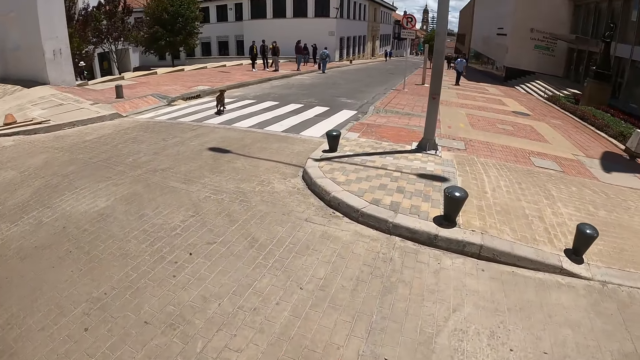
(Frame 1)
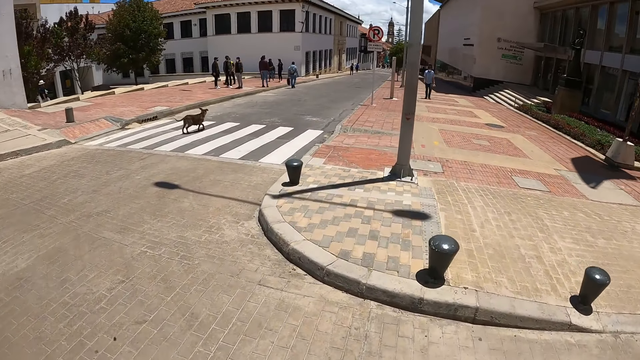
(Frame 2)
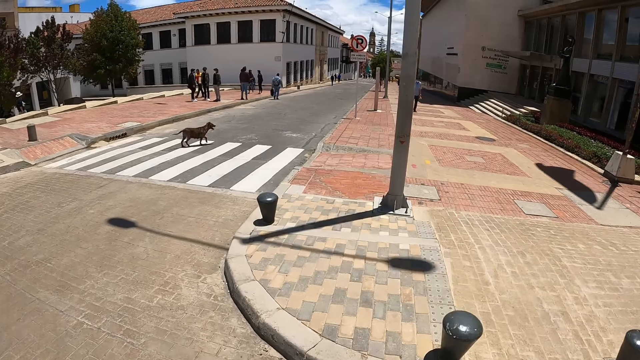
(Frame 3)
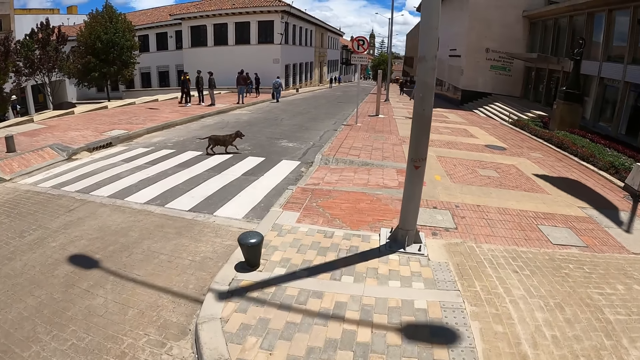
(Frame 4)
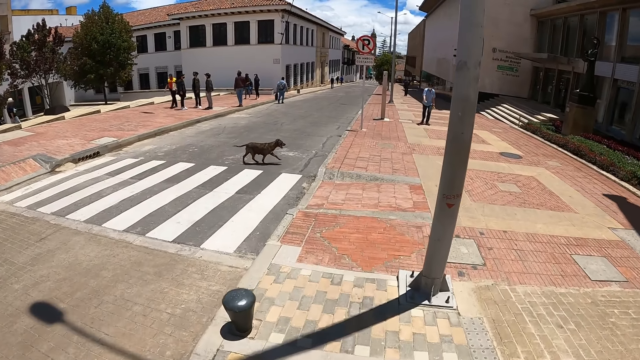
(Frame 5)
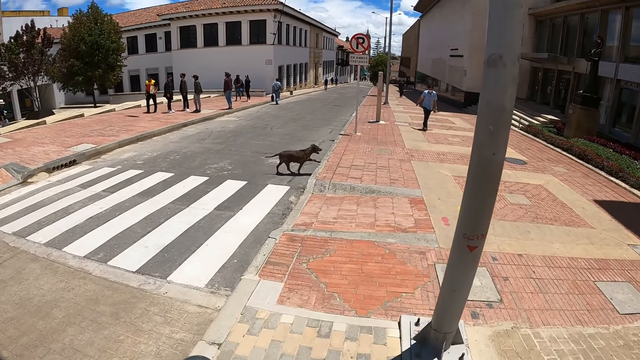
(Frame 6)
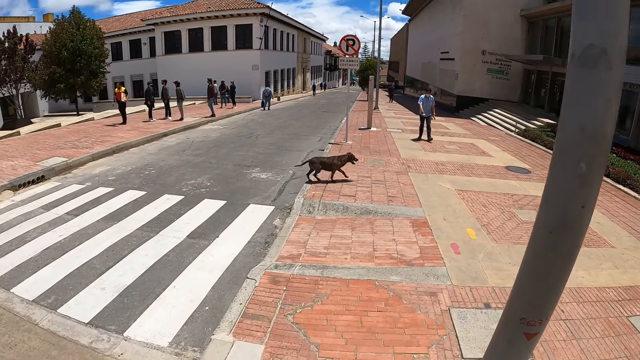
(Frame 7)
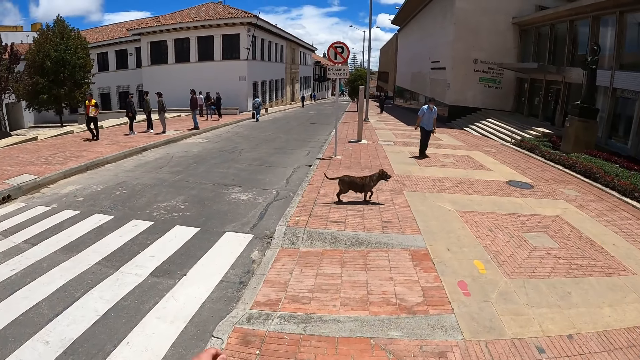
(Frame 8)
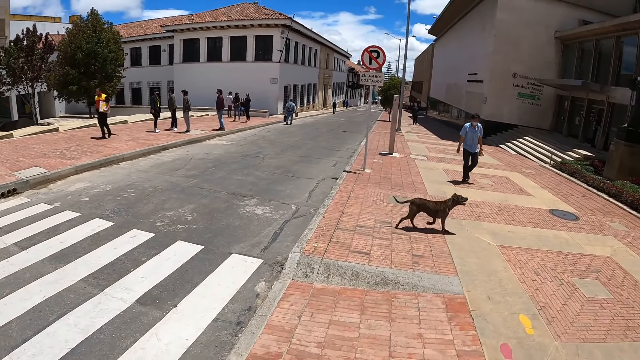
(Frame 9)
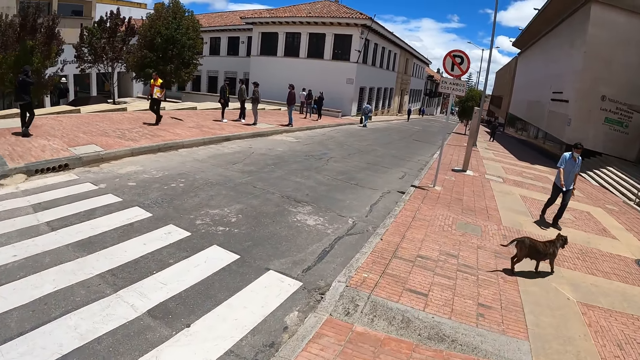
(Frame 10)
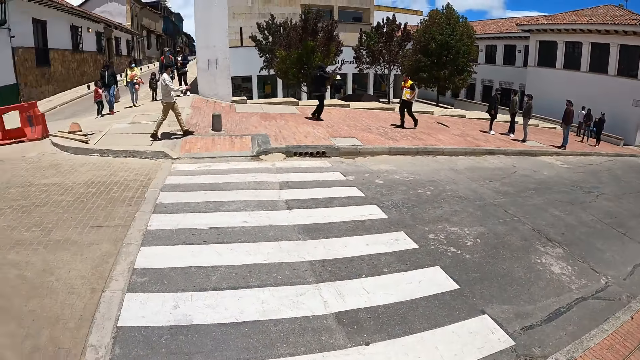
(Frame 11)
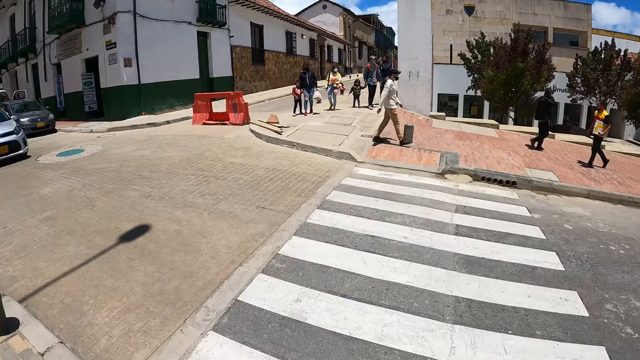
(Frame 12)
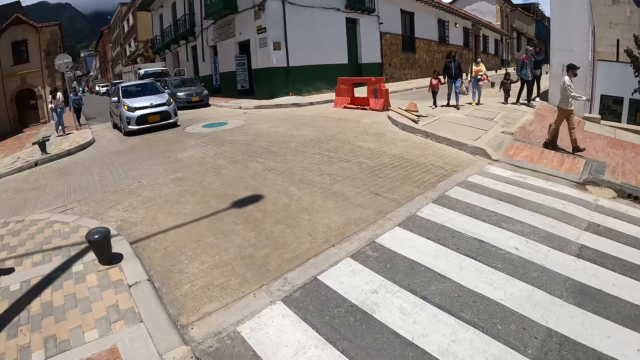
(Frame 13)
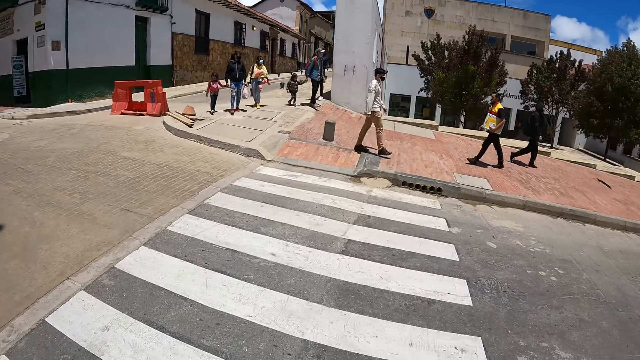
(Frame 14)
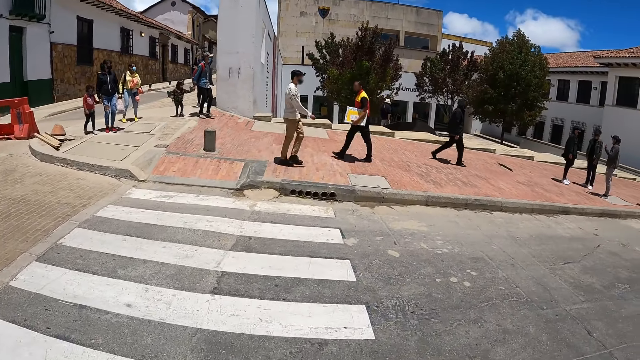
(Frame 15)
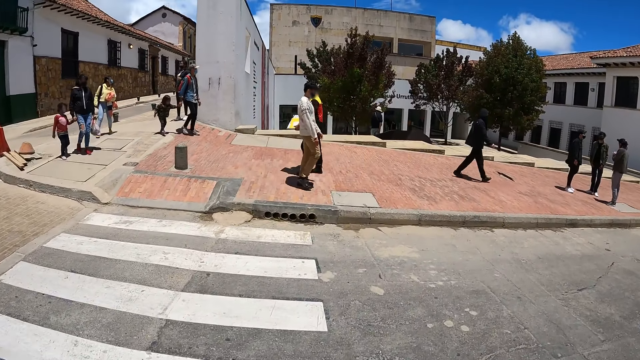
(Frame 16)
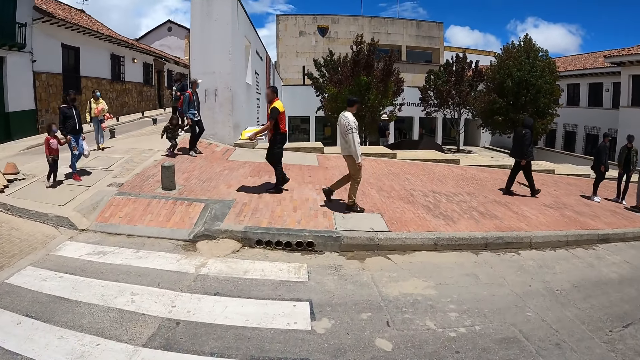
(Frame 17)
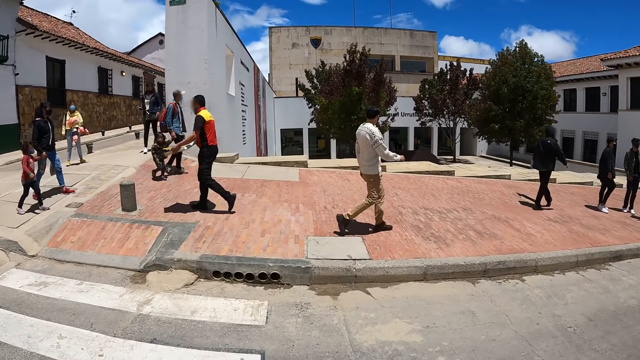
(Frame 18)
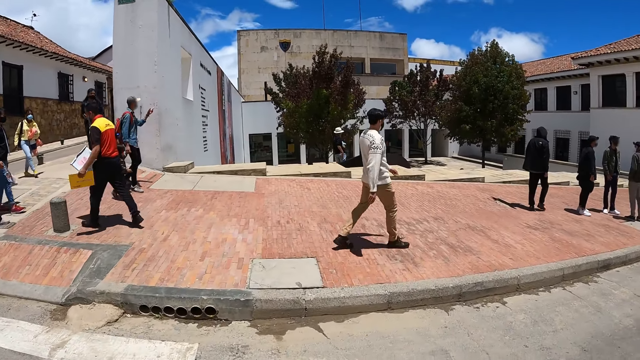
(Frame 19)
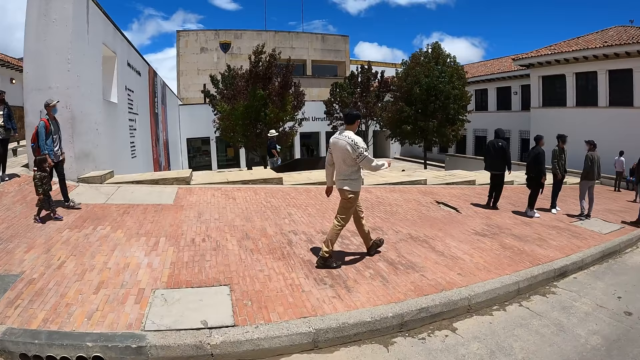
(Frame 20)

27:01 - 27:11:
The camera wearer crosses the road, walks along a street and walks on the sidewalk. He turns his head. He crosses the road on the pedestrian crossing. He walks along the street.

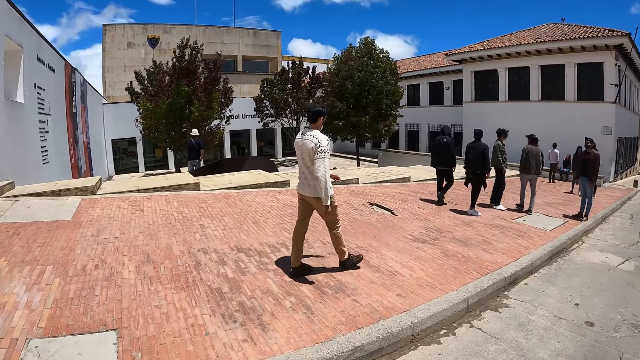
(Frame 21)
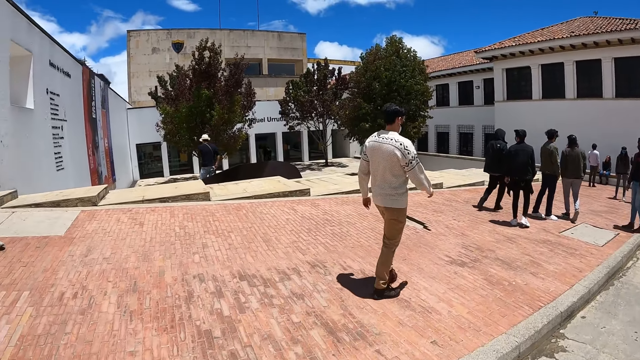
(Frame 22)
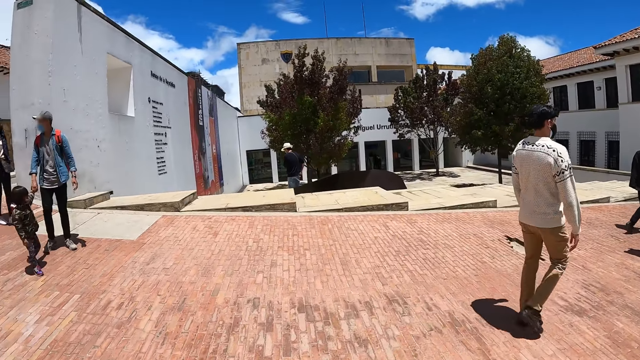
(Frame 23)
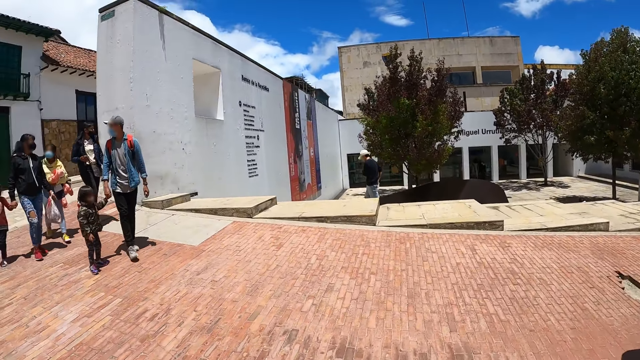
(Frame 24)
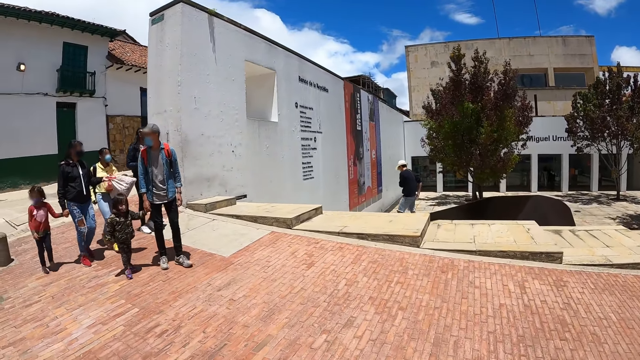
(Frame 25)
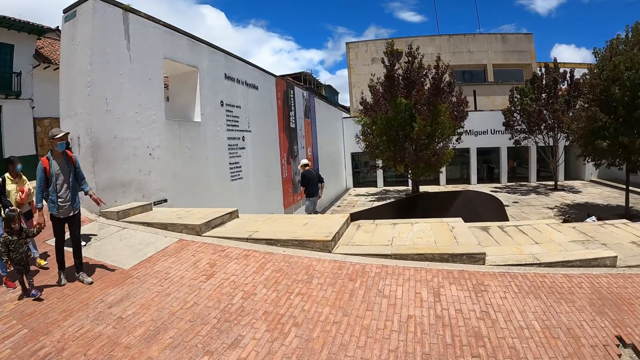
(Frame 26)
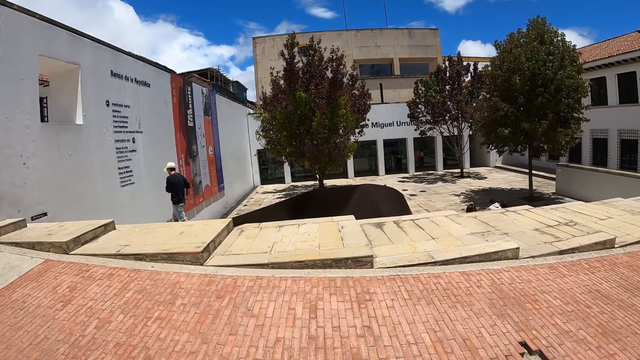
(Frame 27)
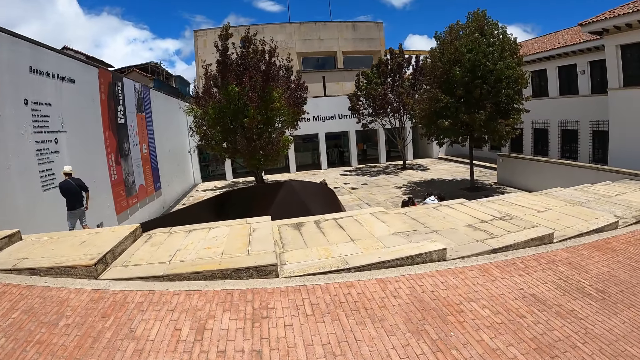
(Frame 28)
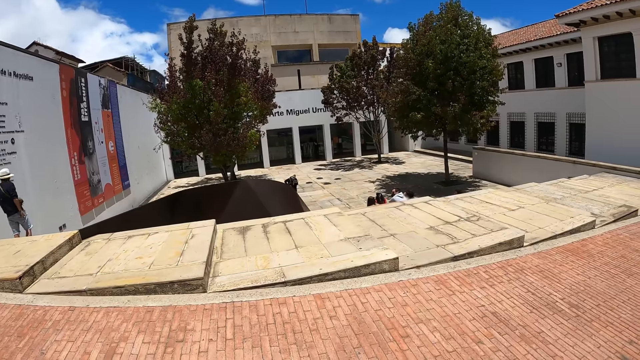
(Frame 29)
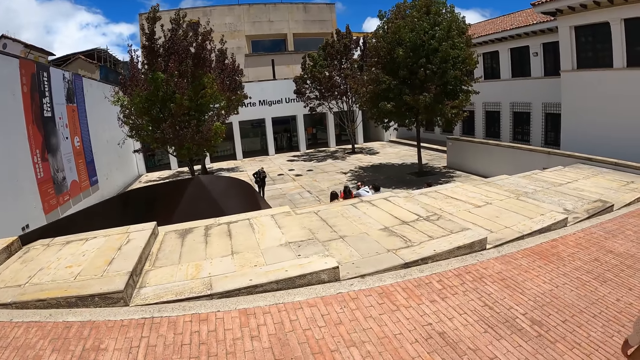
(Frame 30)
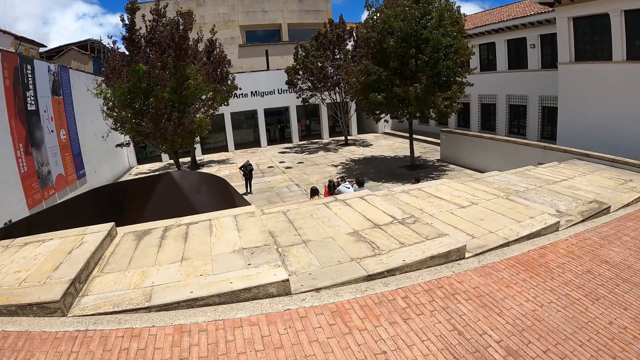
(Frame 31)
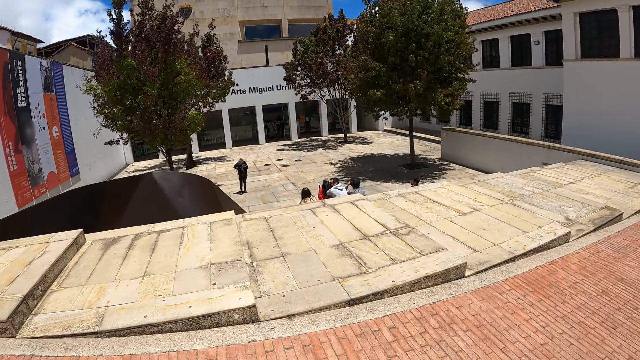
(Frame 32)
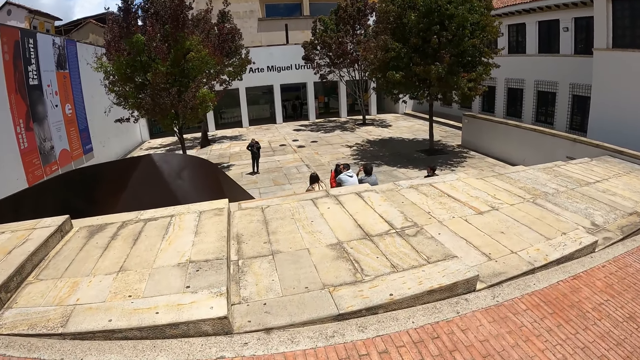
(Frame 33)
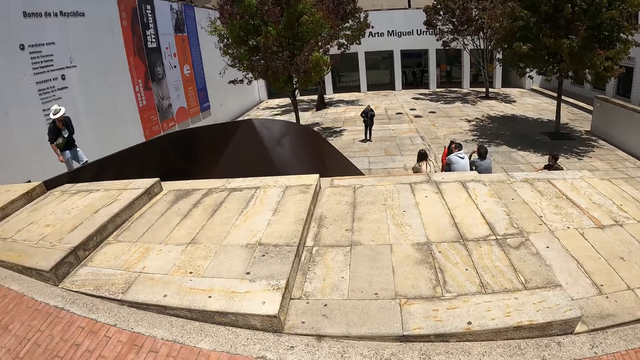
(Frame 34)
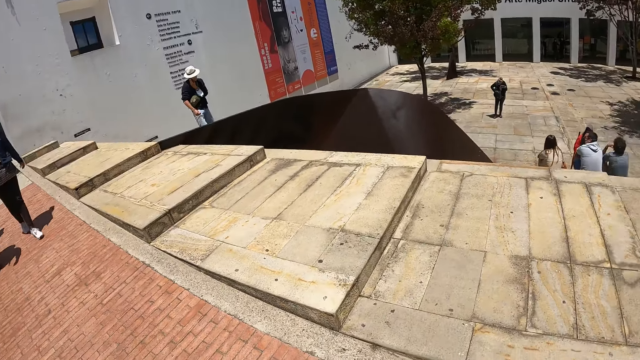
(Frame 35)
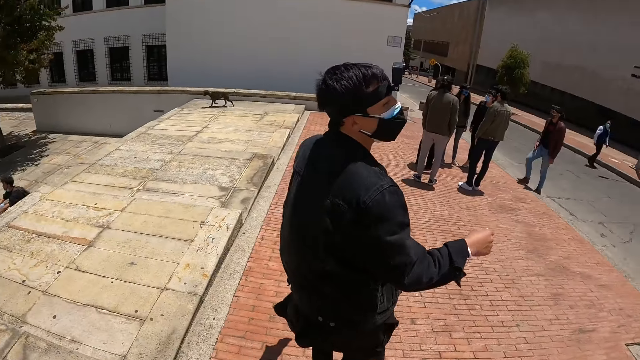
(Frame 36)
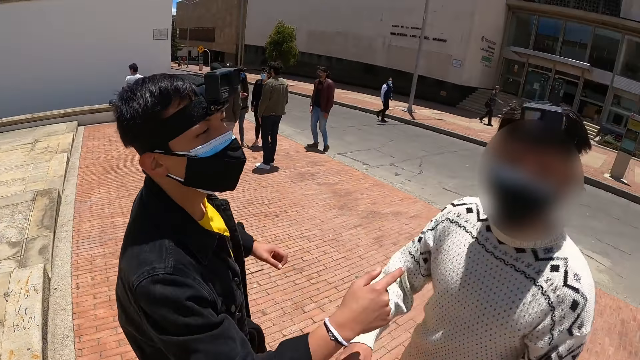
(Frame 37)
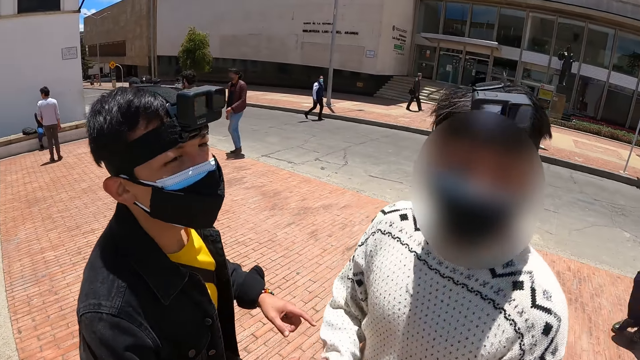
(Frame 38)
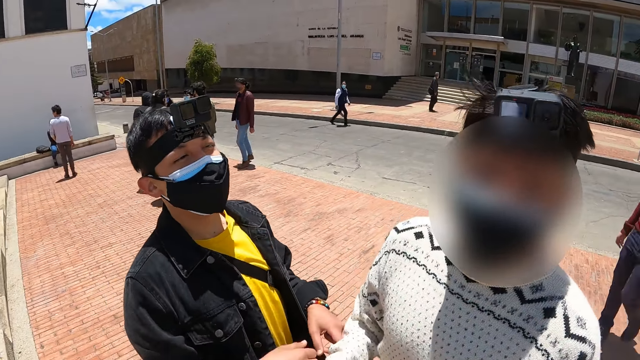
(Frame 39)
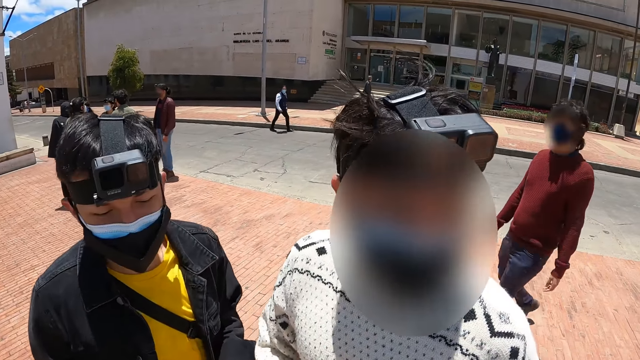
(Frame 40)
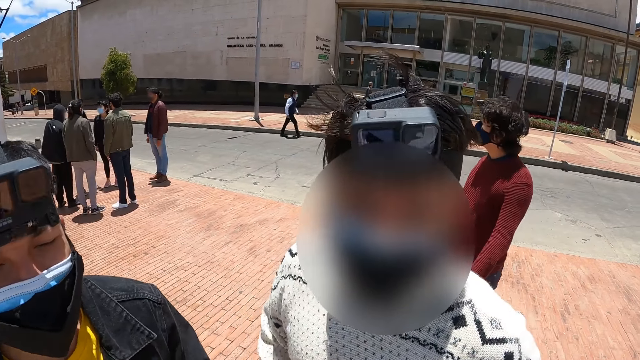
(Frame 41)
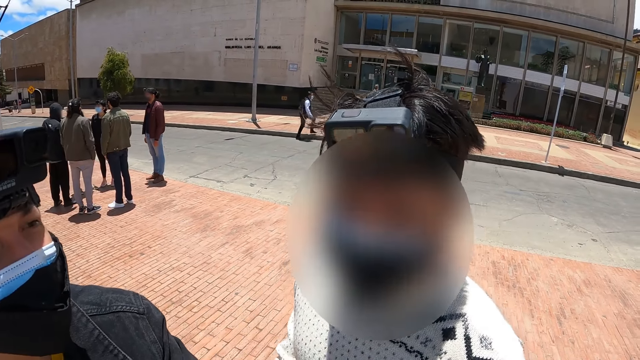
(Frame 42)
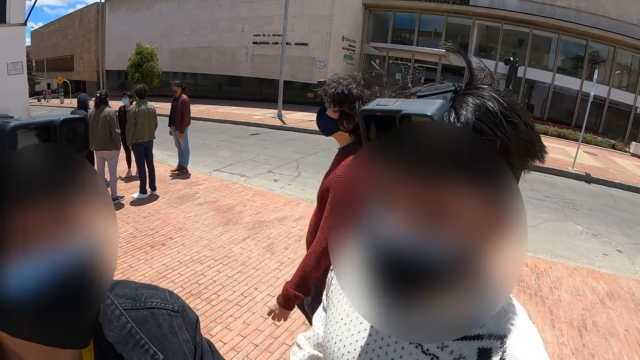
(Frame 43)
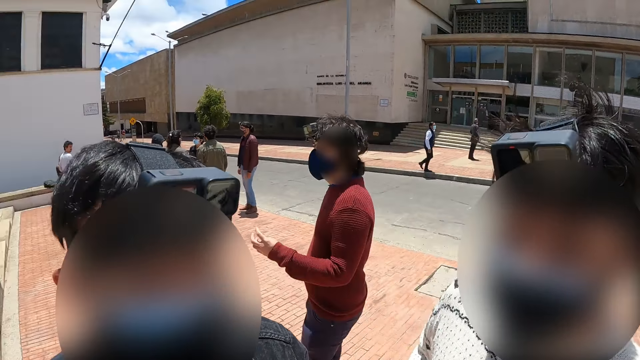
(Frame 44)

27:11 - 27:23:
The camera wearer walks on the sidewalk. They walk along the pavement. They look around.
